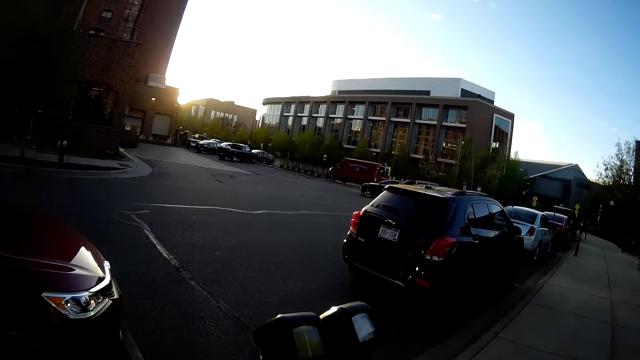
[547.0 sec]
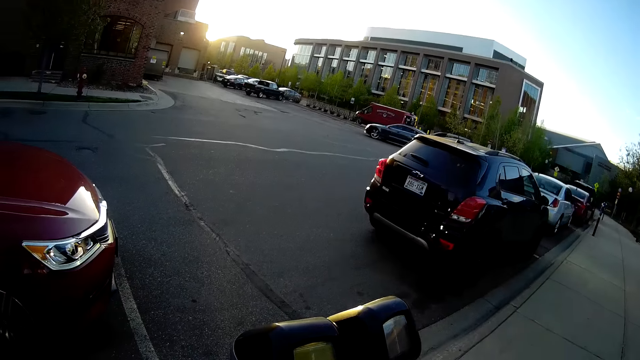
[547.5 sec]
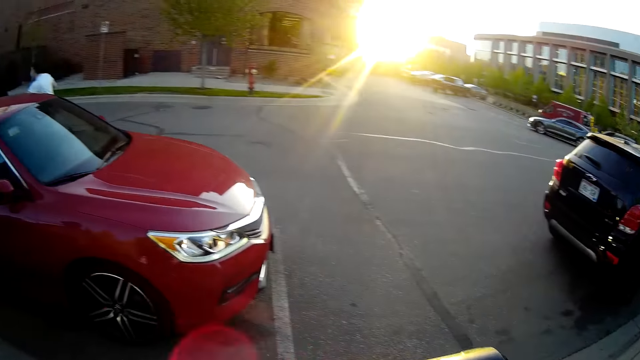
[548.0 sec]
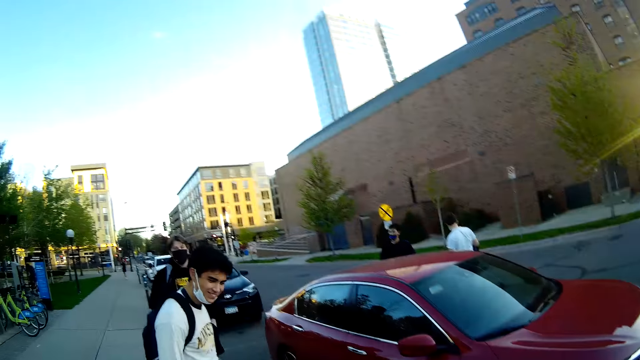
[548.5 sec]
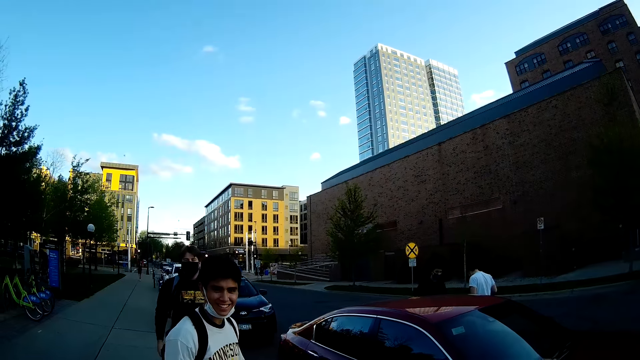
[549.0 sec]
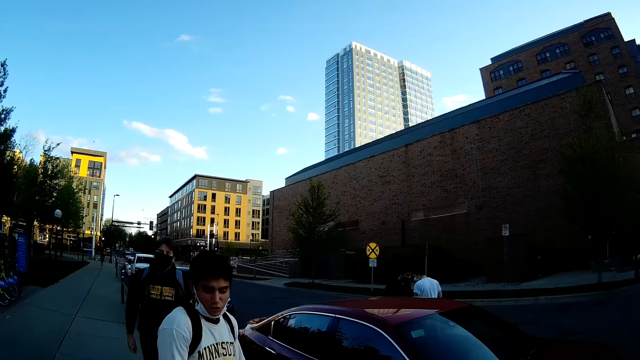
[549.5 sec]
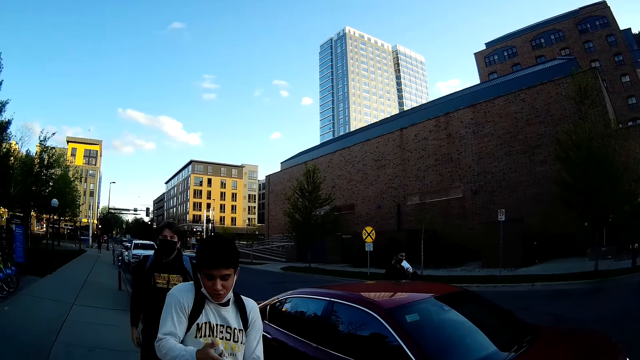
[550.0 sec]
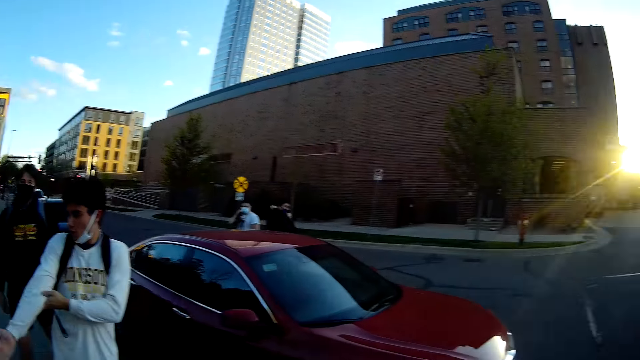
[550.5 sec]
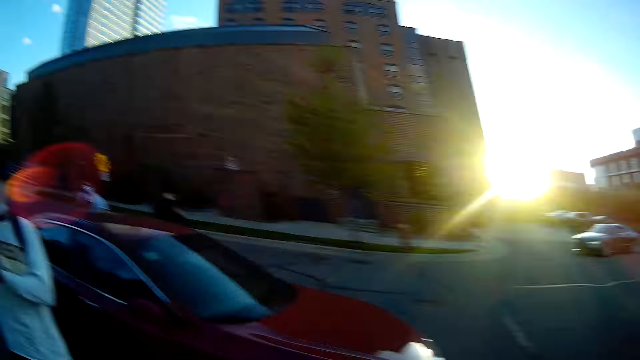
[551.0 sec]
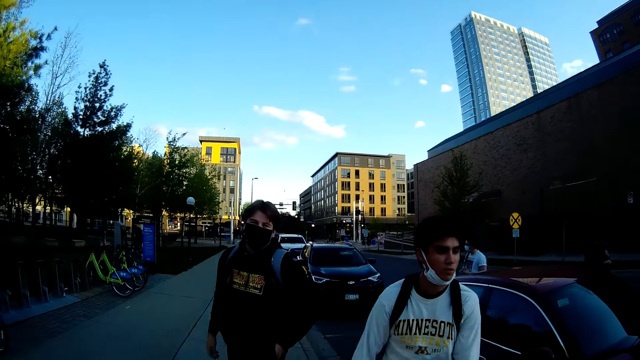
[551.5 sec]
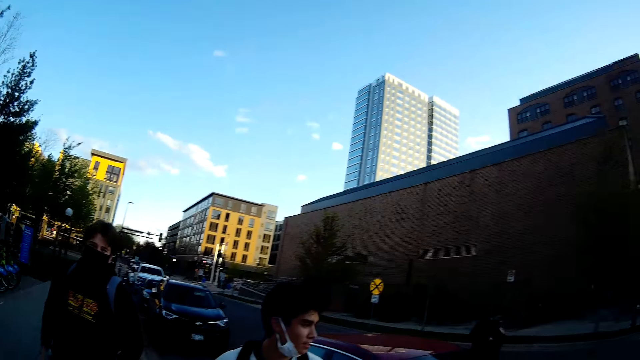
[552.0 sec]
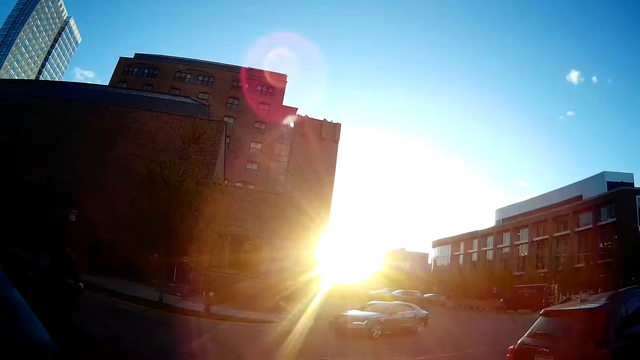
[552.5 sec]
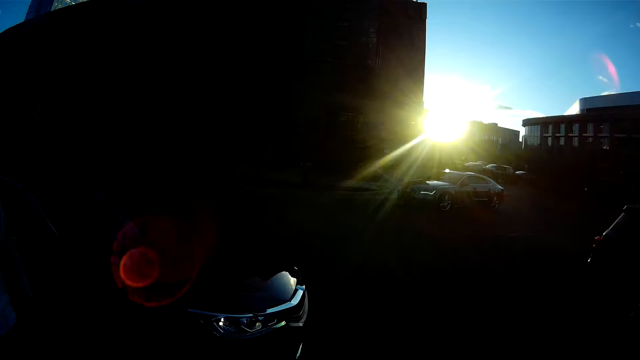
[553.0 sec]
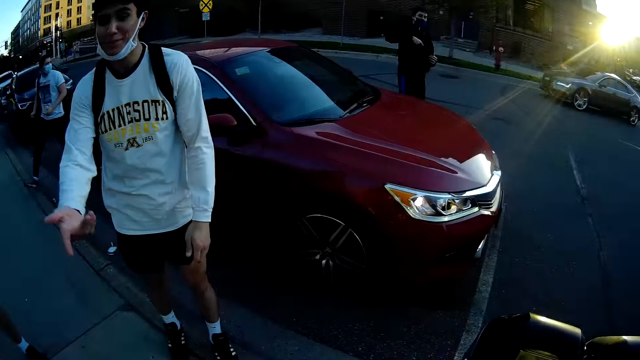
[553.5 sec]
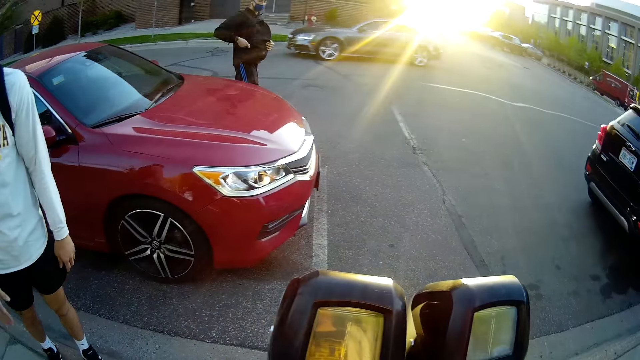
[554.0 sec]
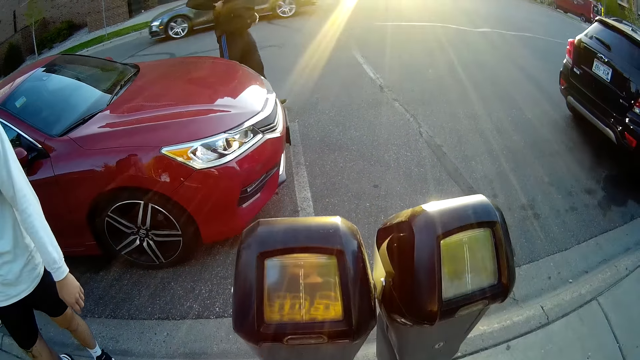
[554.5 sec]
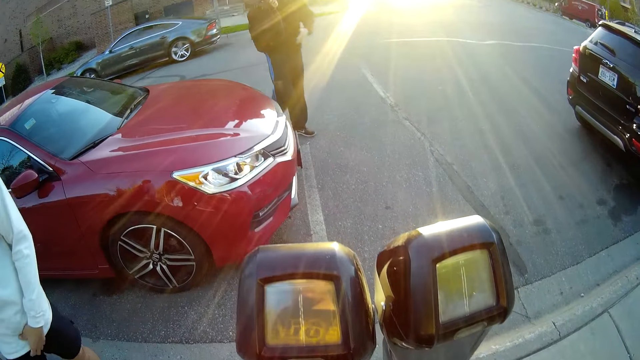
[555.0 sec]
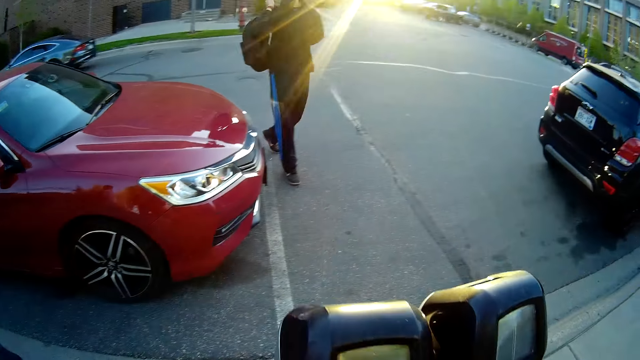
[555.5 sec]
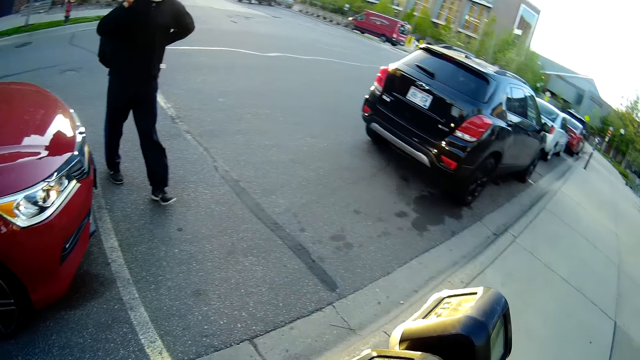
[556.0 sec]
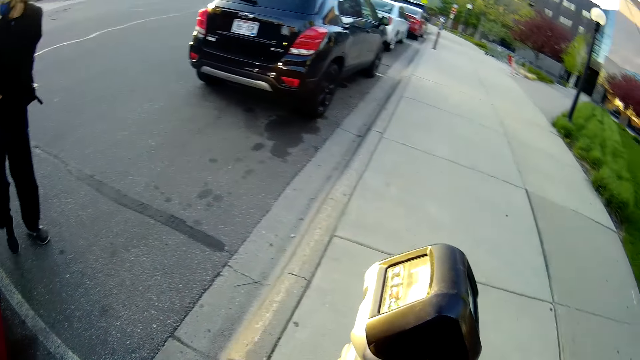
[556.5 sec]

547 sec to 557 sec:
The camera wearer converses with the man. They turn around the area. The man puts a backpack on his back with both hands.

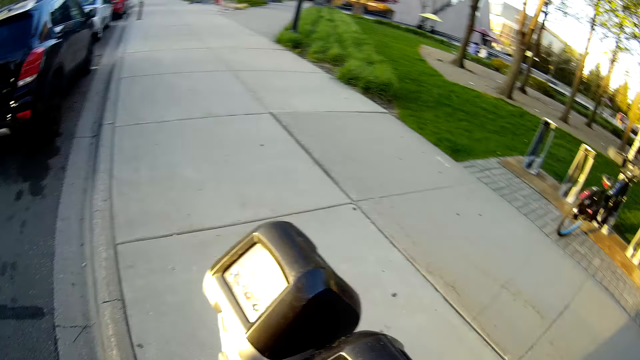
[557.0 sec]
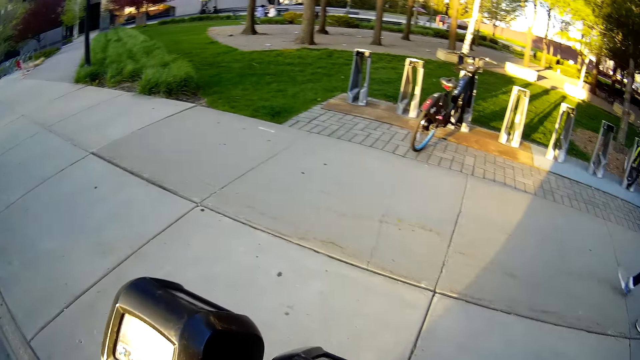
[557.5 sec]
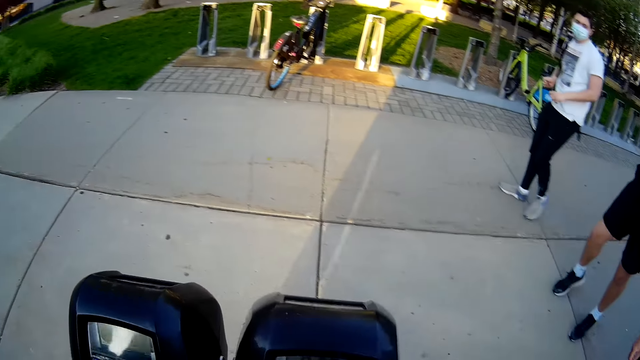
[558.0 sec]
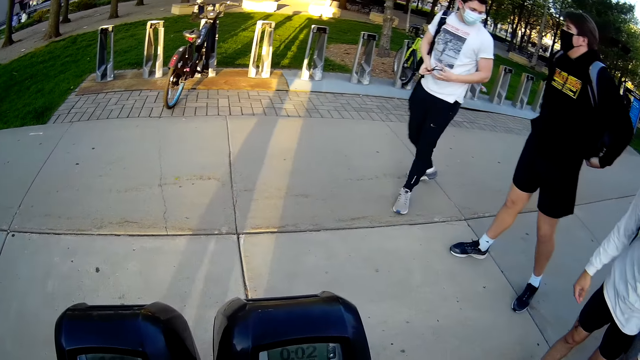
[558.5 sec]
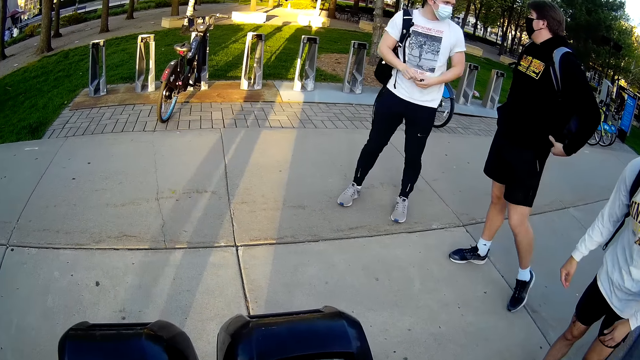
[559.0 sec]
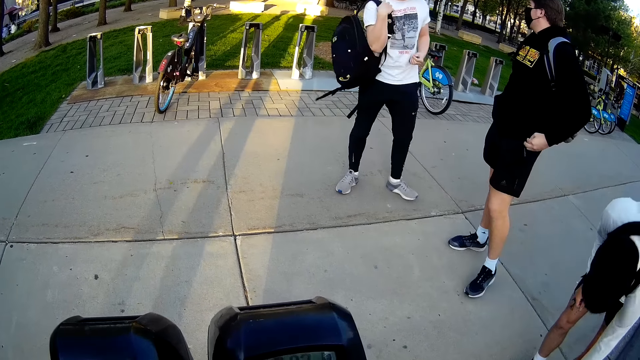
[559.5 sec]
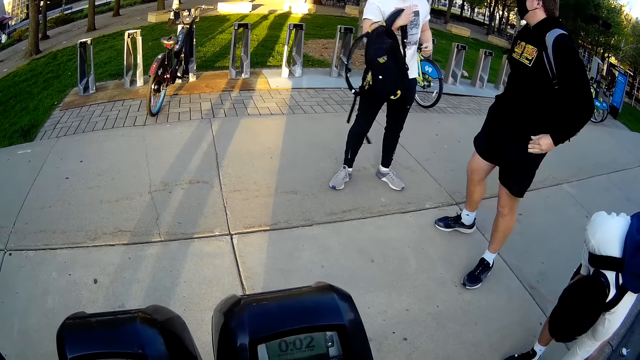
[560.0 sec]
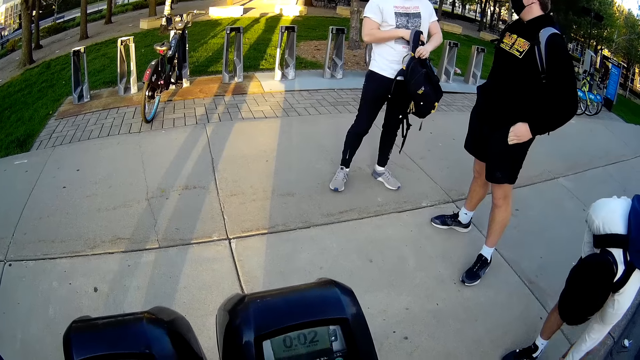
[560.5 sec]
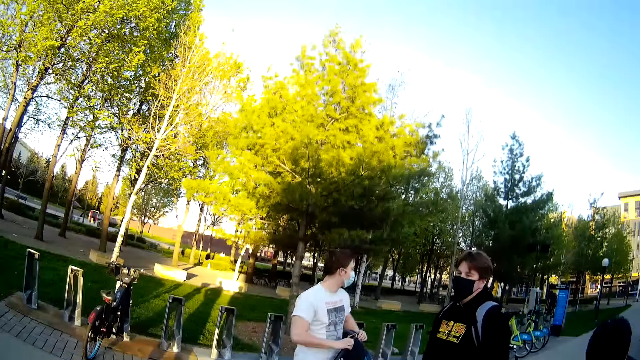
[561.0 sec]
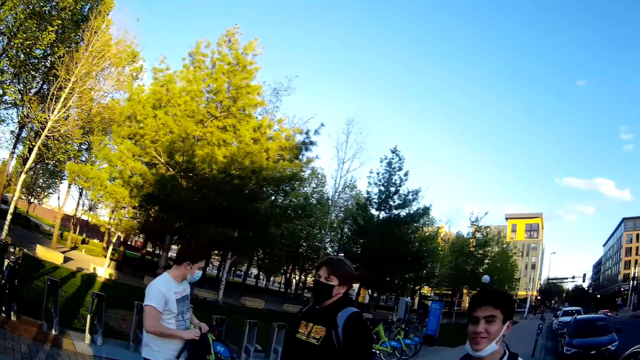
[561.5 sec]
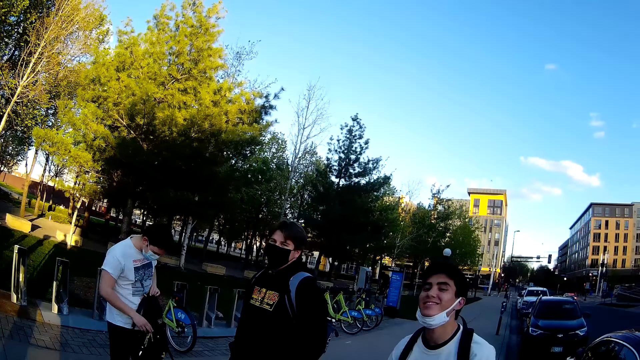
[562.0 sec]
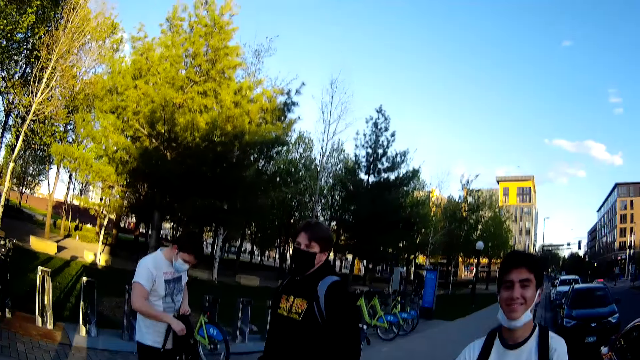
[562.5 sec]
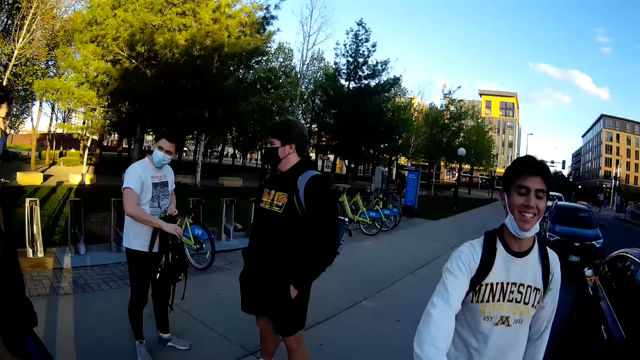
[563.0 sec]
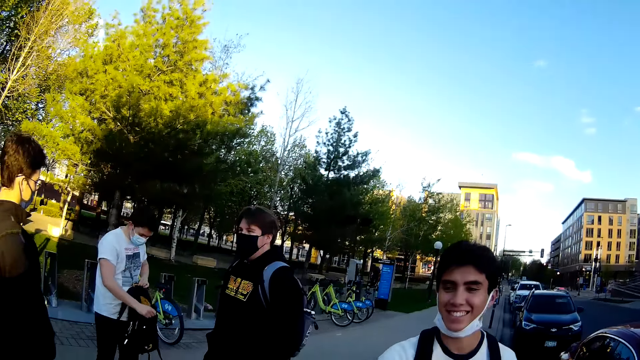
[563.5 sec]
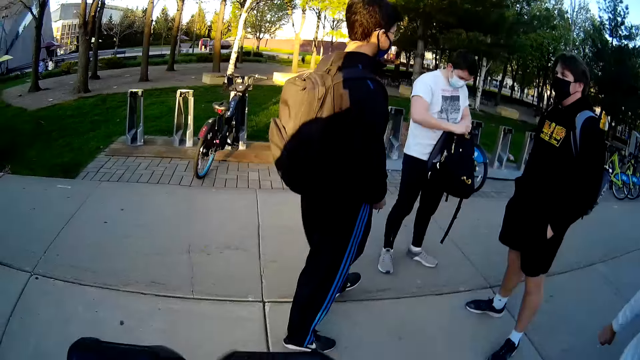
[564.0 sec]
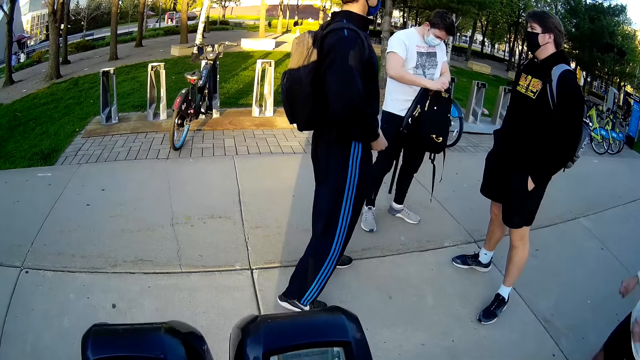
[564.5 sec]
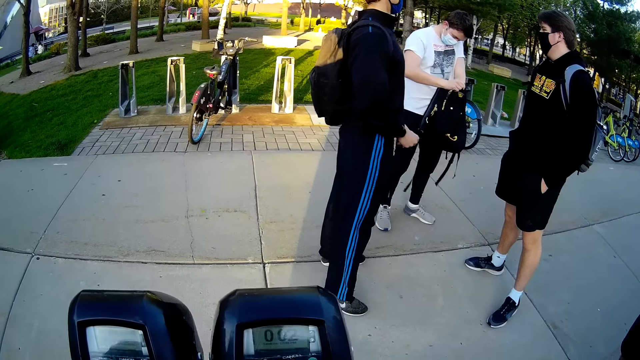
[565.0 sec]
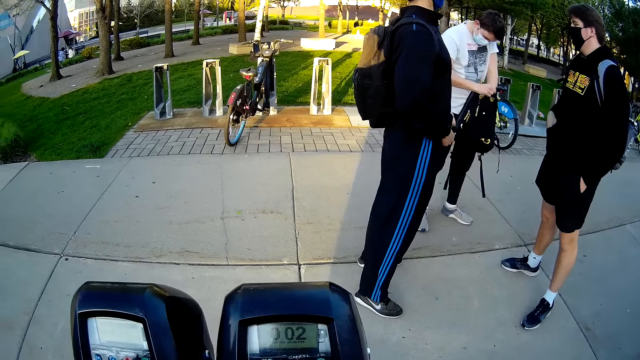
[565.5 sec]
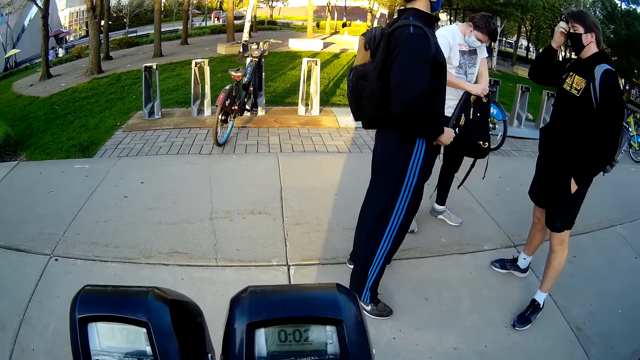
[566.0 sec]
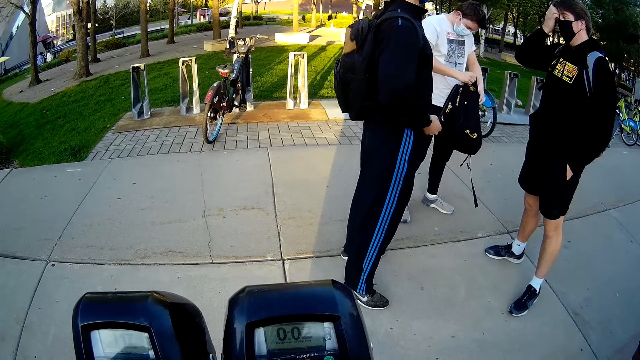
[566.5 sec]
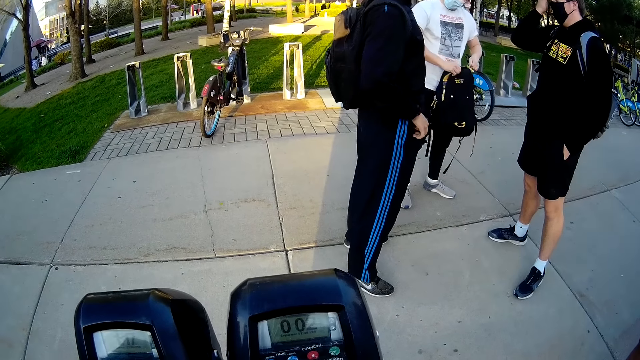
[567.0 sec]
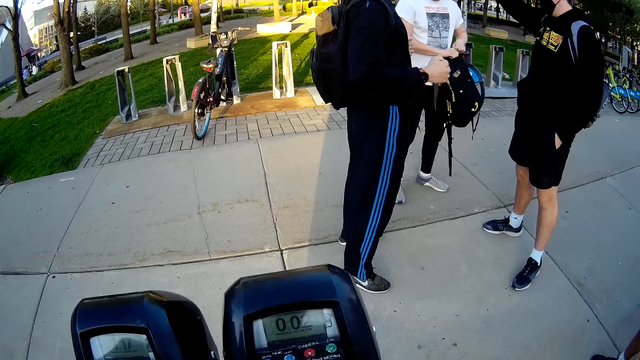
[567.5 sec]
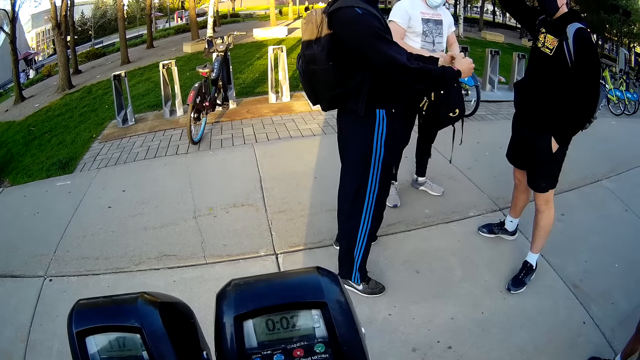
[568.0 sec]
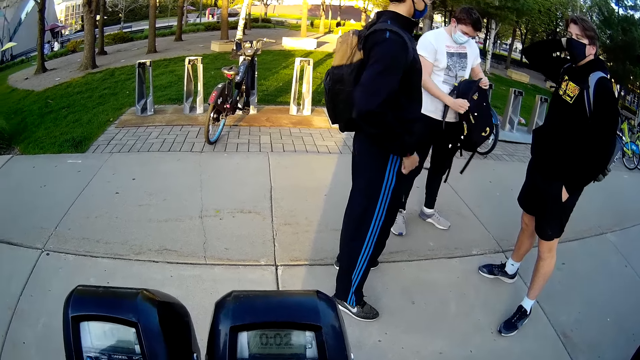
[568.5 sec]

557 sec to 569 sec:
The camera wearer interacts with a man. They operate a parking access control system. The man picks up a parking card on the ground with his left hand. Another man and a third man converse with each other. The first man hands the parking card to the camera wearer with his right hand. A fourth man converses with the second man and the third man. The camera wearer operates the parking access control system.
